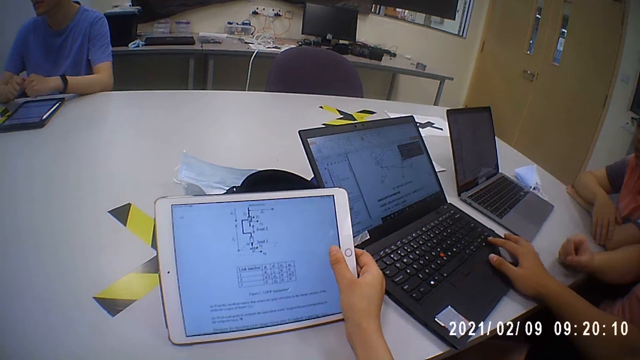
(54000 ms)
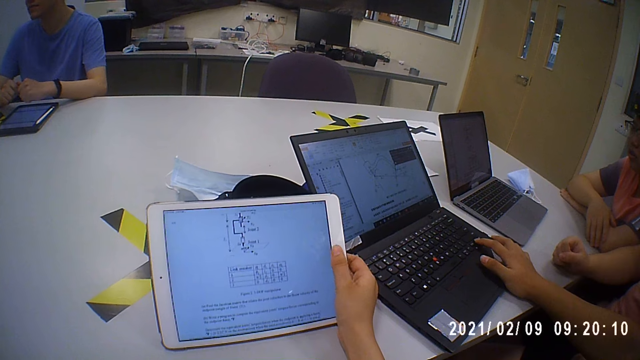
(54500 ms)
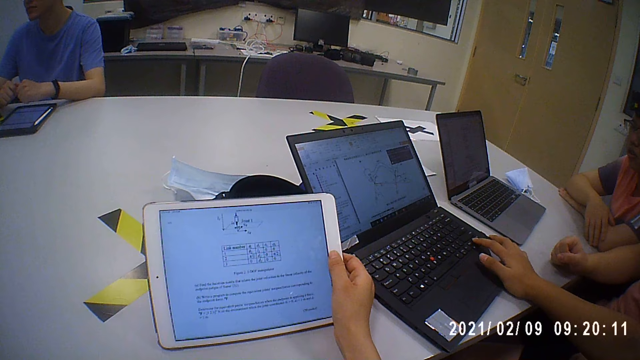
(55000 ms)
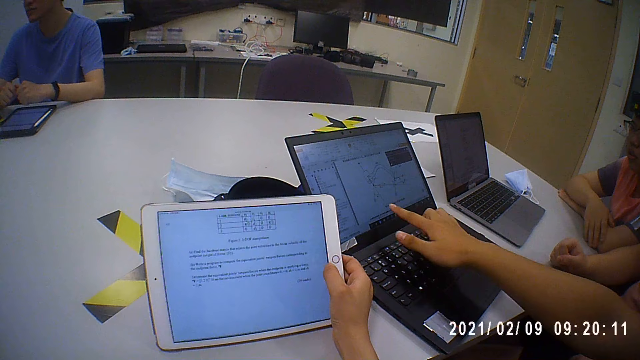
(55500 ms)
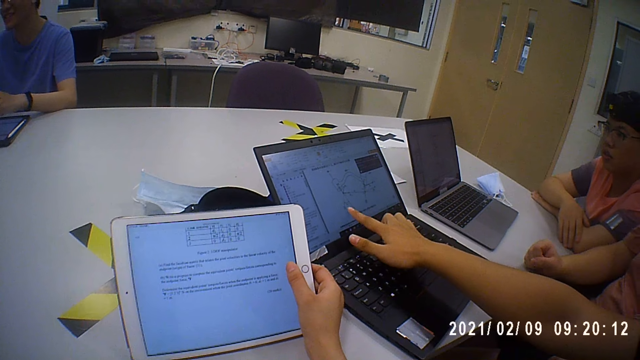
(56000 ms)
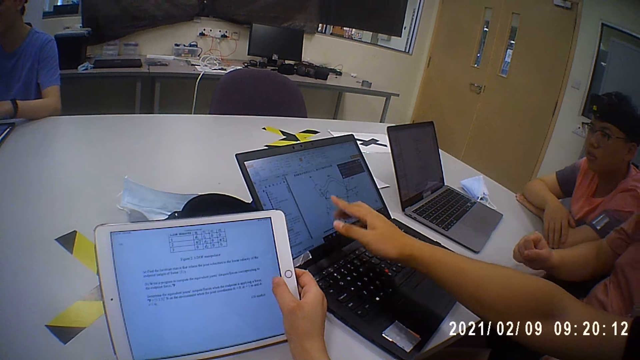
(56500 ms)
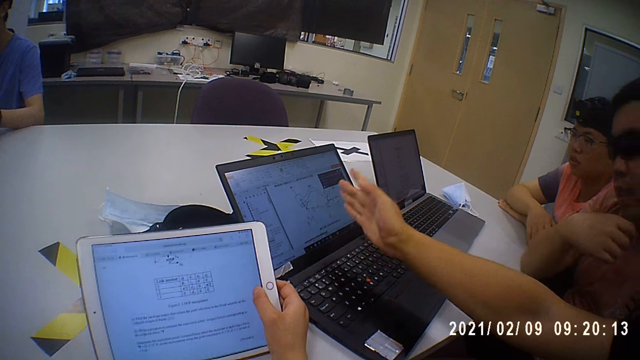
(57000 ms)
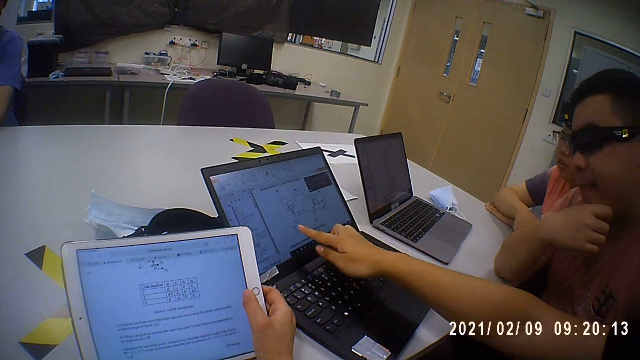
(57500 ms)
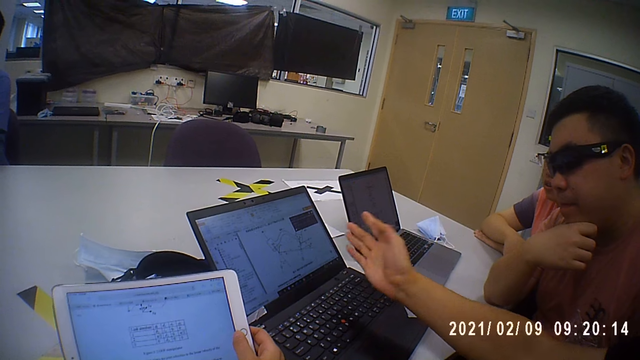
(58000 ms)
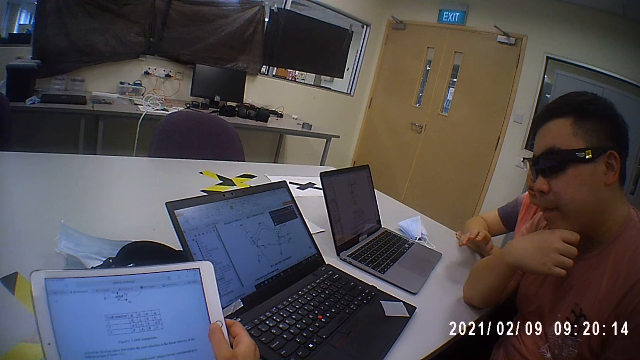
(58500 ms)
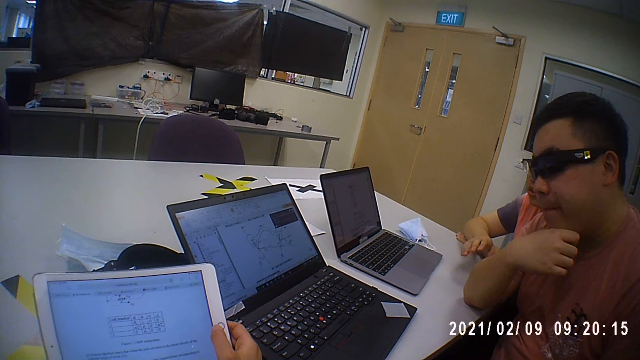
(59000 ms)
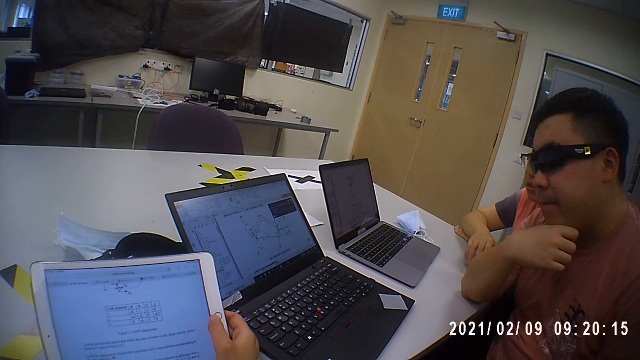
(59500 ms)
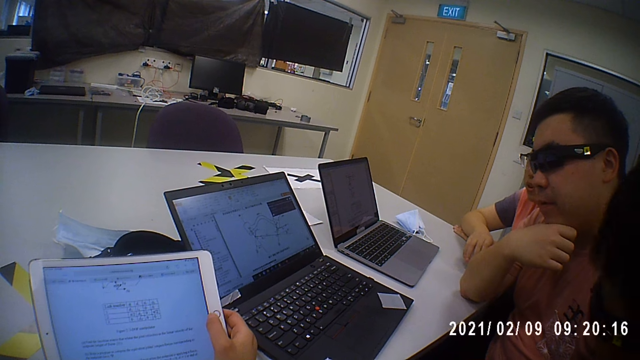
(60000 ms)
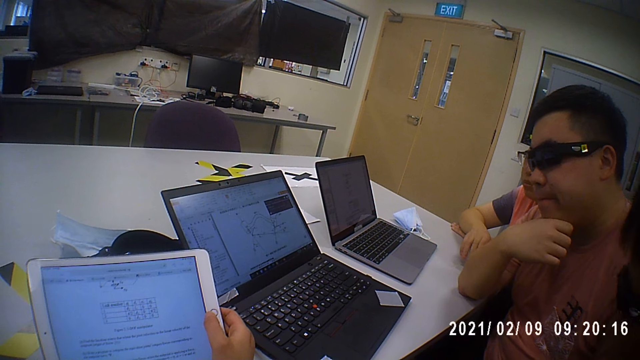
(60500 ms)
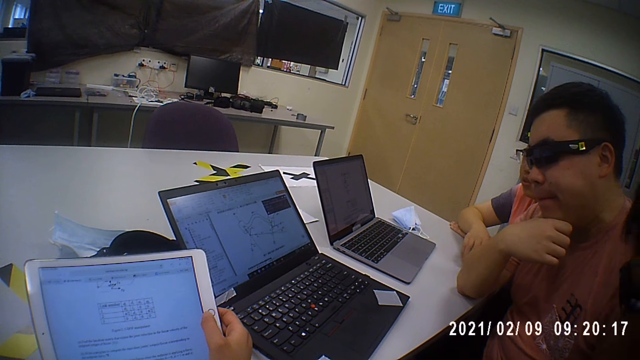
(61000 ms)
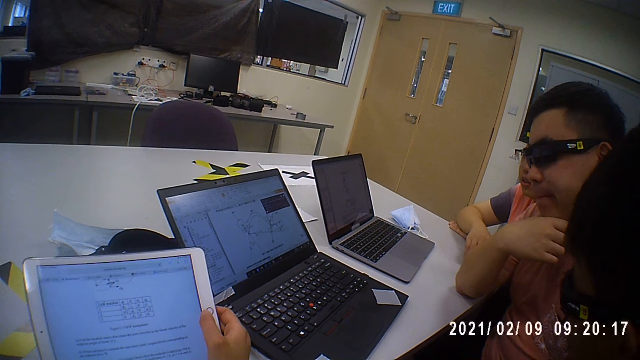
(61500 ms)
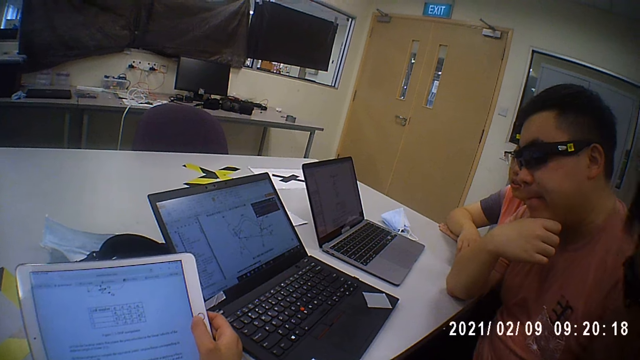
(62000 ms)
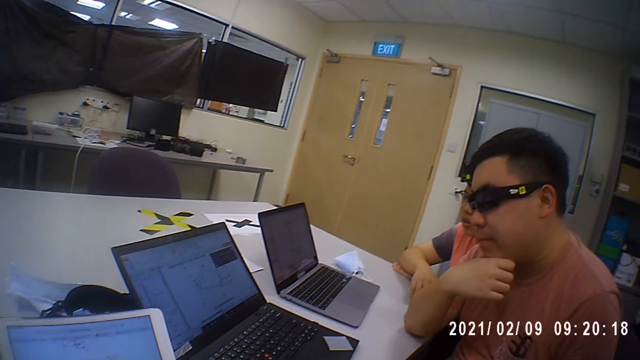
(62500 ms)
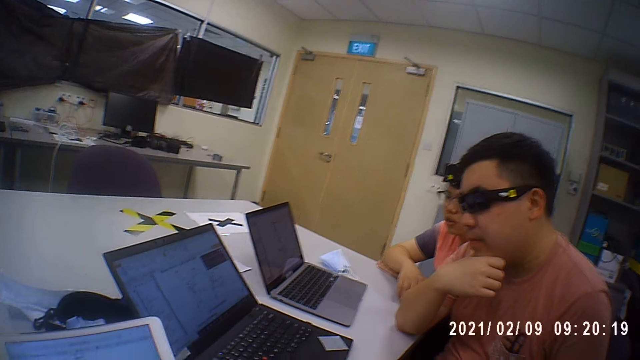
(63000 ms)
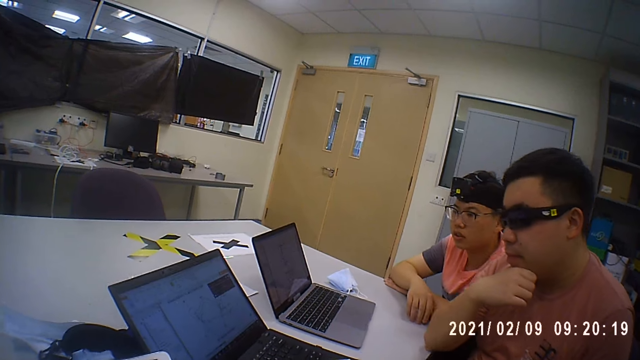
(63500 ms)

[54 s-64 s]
A lady scrolls the laptop. The lady points at the laptop screen with a finger.

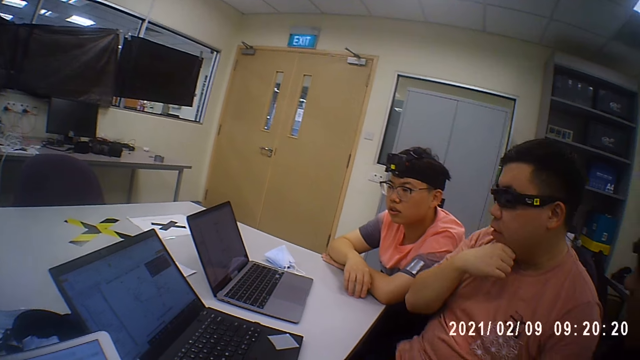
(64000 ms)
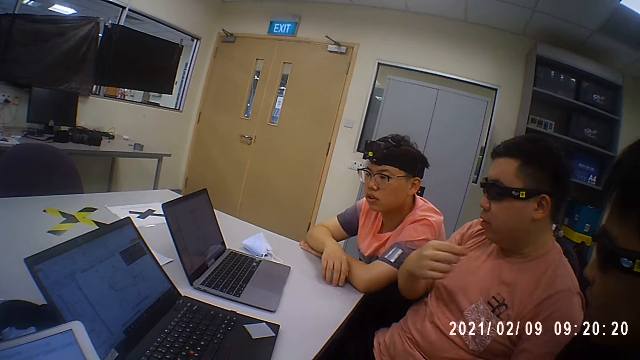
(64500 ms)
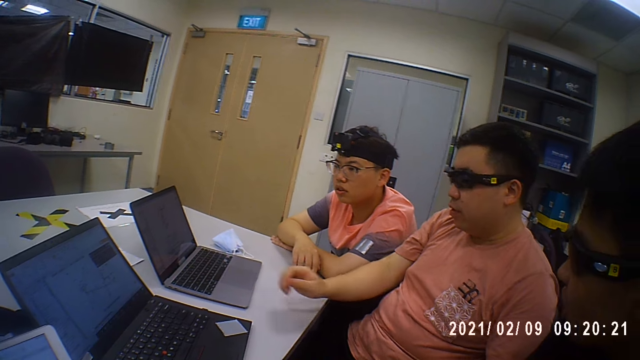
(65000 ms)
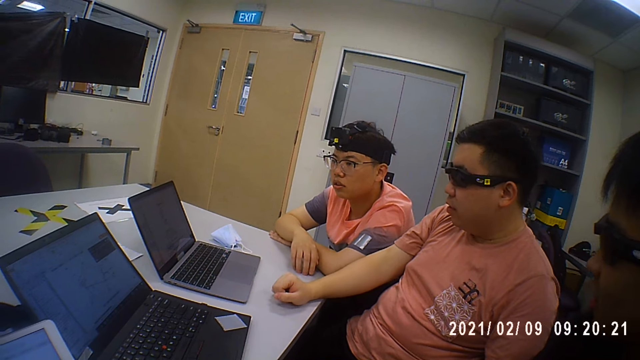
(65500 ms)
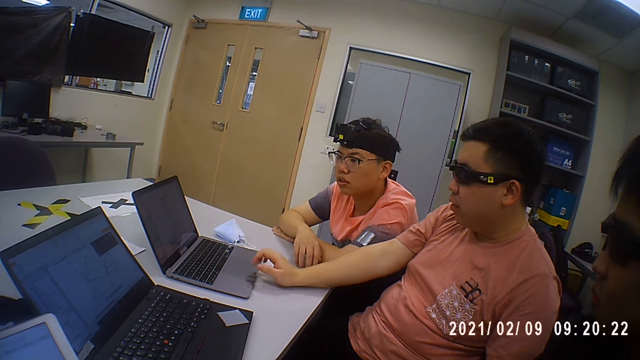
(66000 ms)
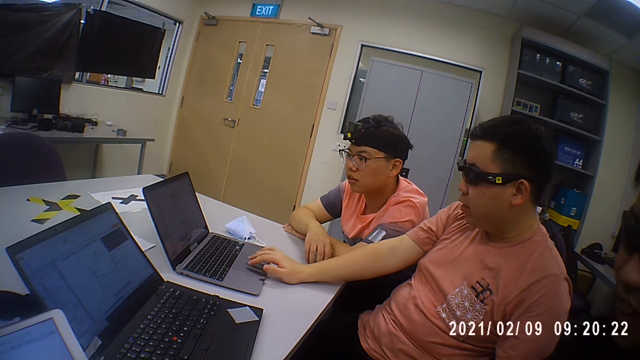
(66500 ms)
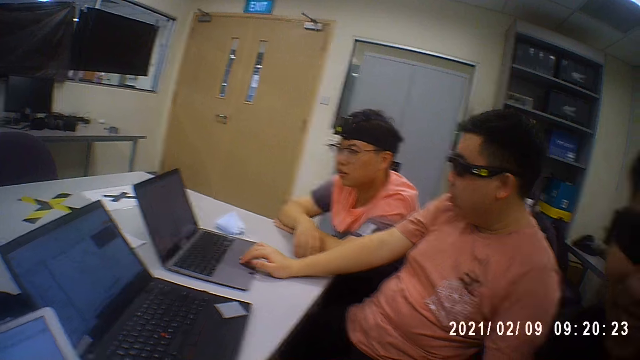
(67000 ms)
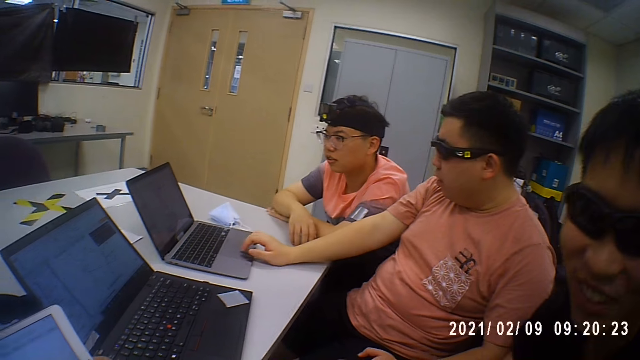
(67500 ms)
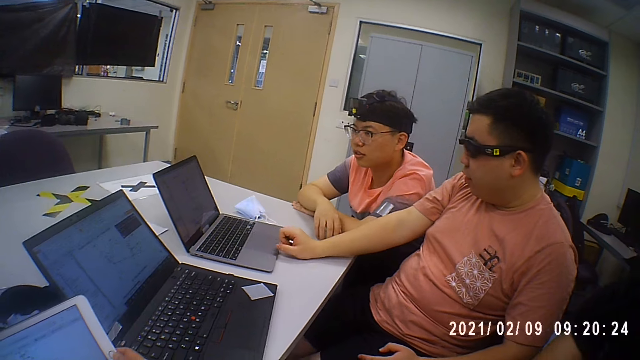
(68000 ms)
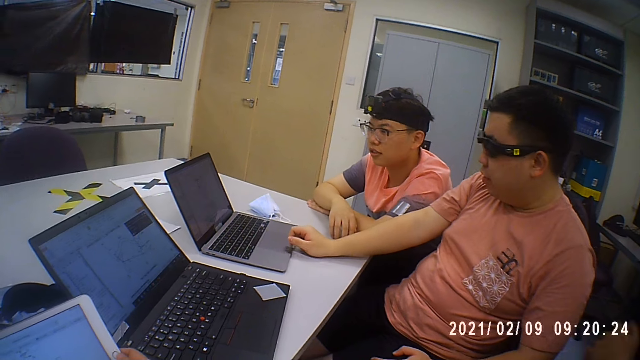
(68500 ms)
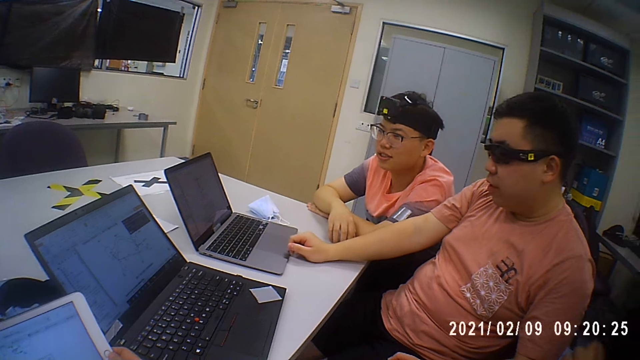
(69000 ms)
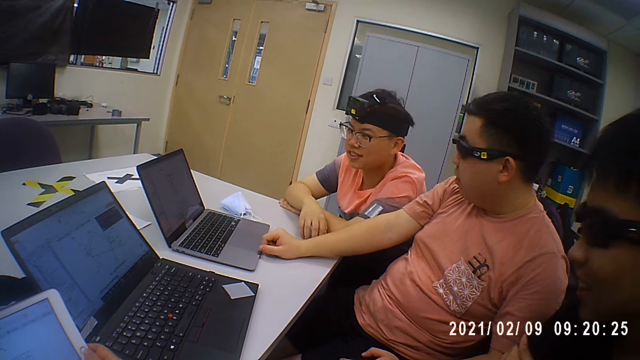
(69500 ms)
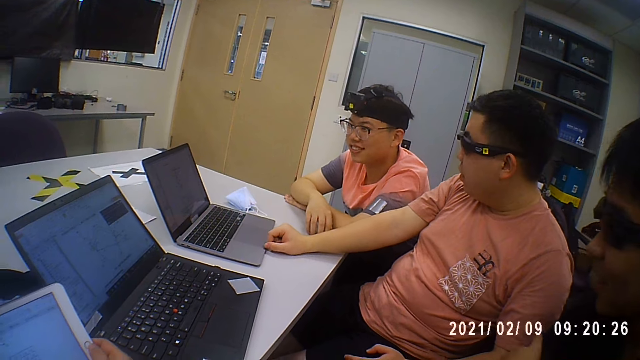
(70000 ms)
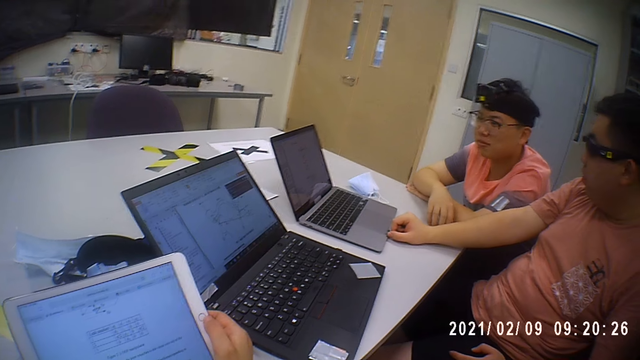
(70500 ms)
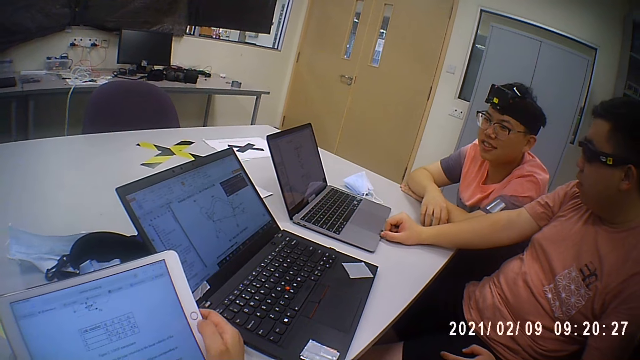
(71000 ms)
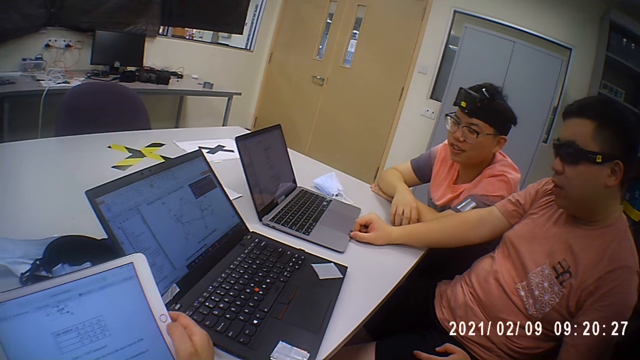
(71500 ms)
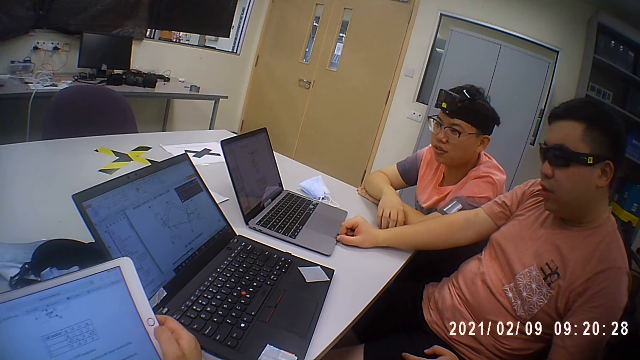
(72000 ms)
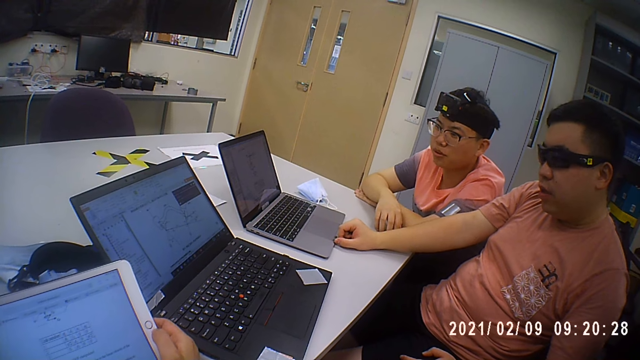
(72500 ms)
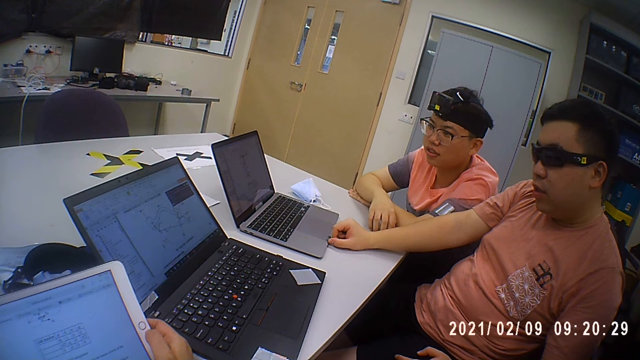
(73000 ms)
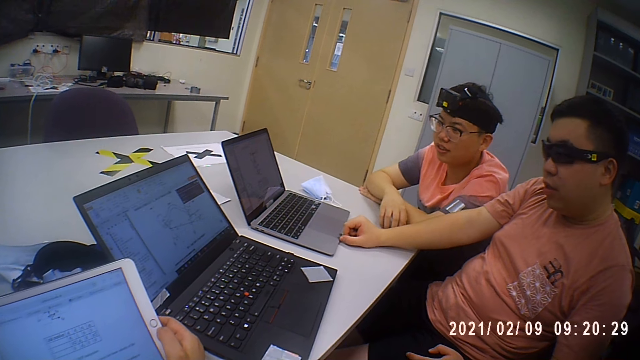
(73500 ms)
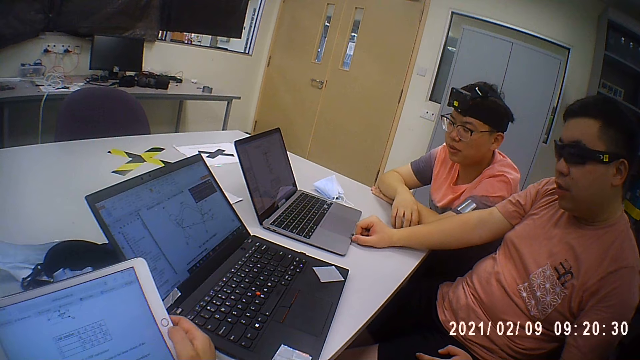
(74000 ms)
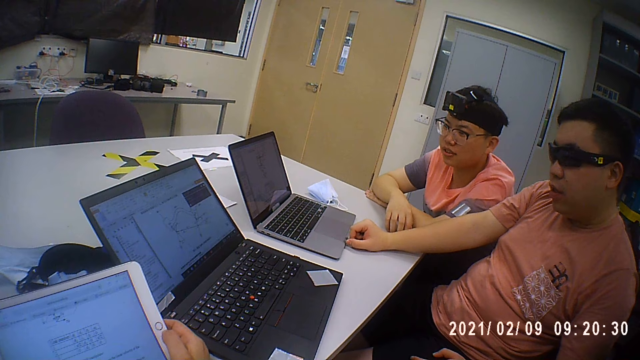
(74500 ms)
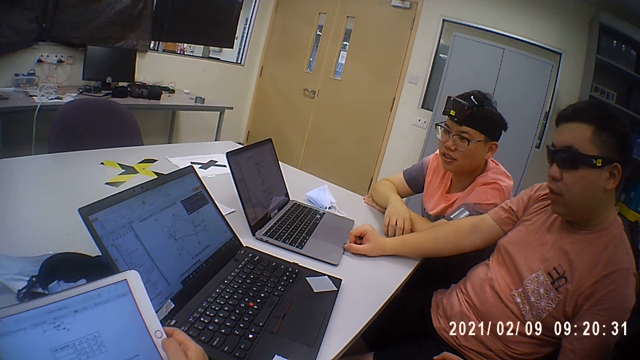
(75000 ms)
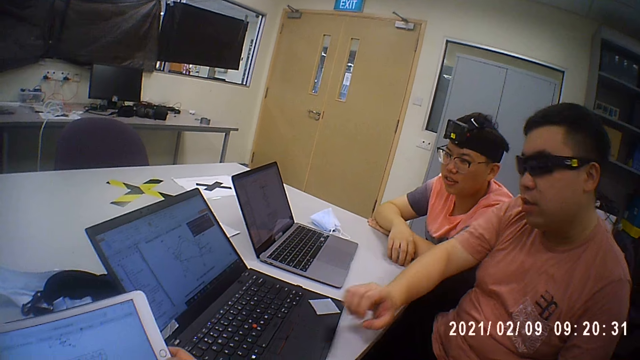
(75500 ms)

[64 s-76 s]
A man scrolls the laptop. Another man talks. The camera wearer looks around the room.
